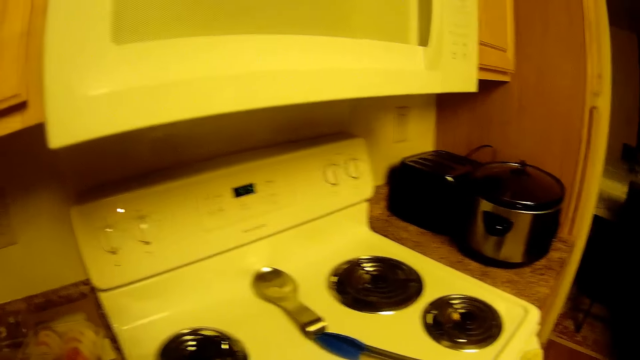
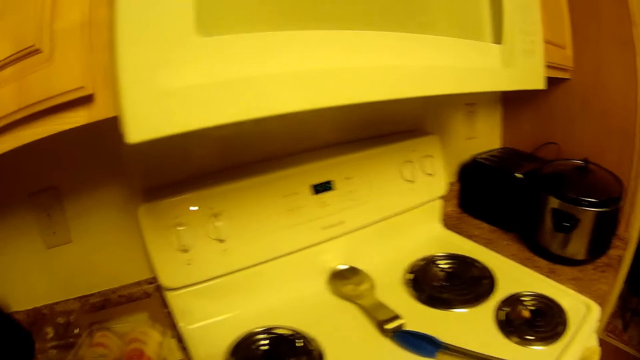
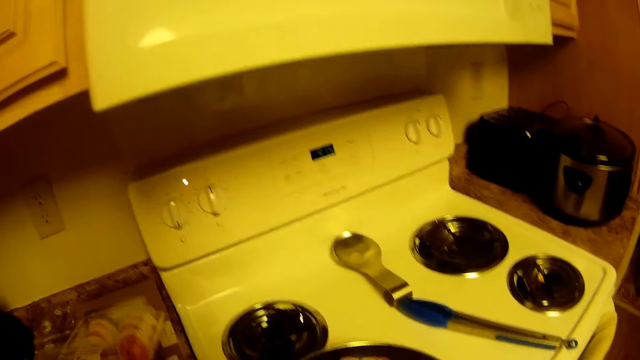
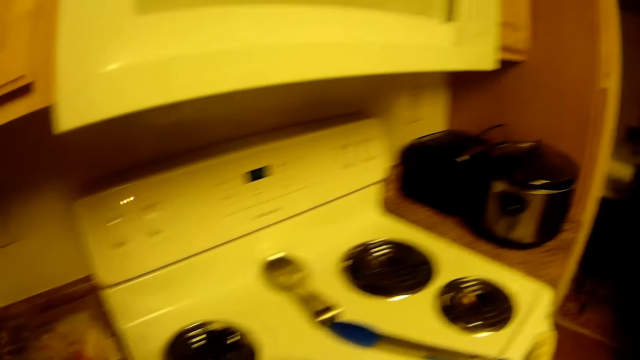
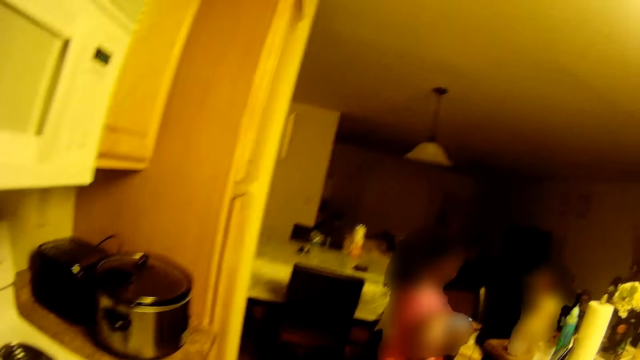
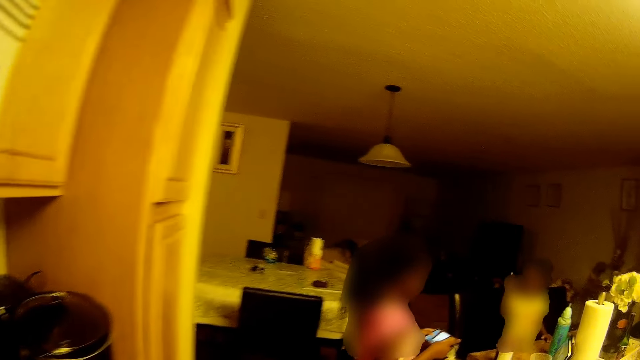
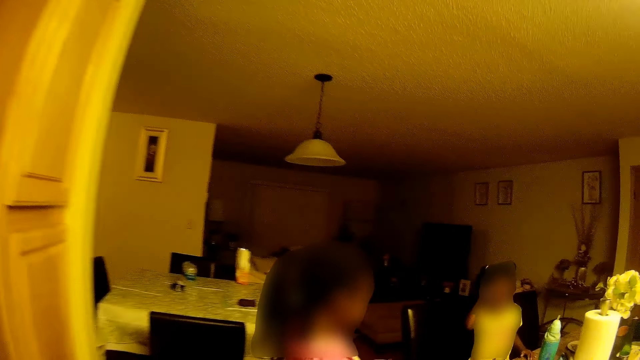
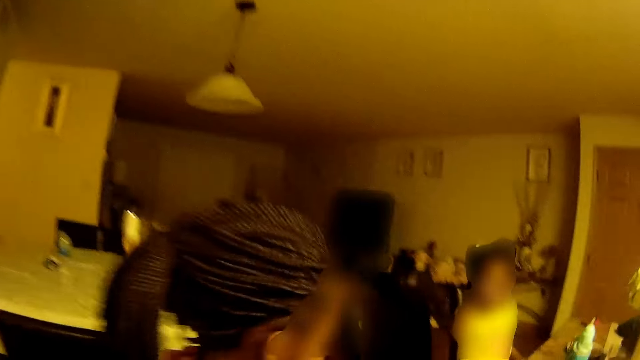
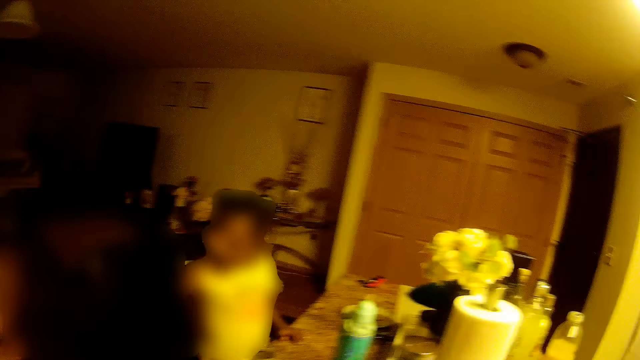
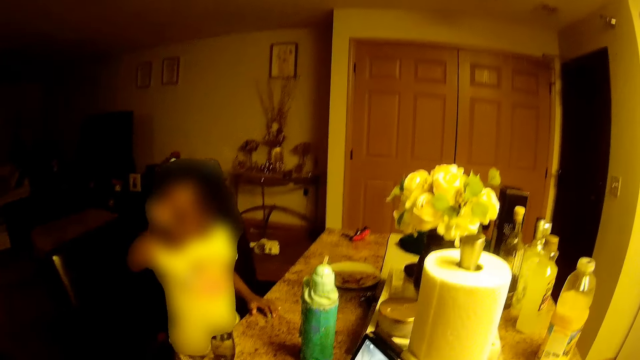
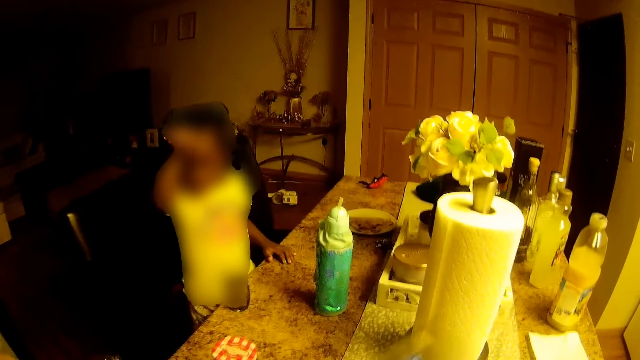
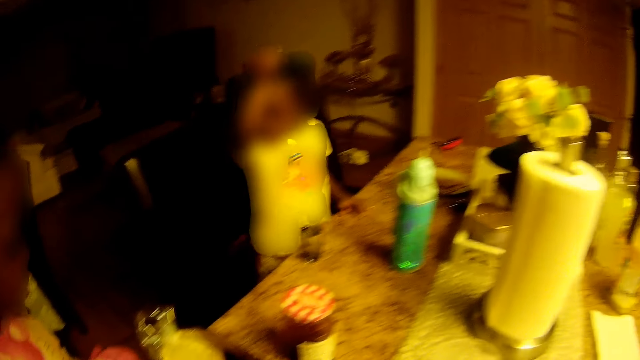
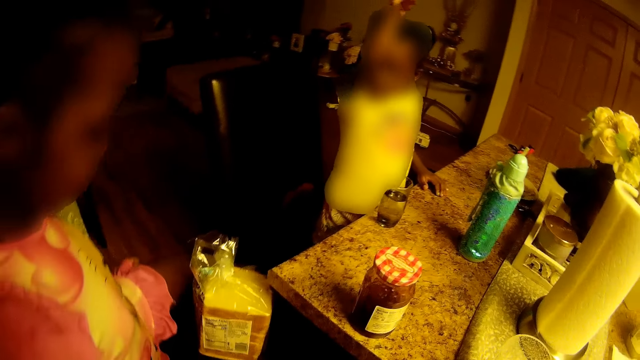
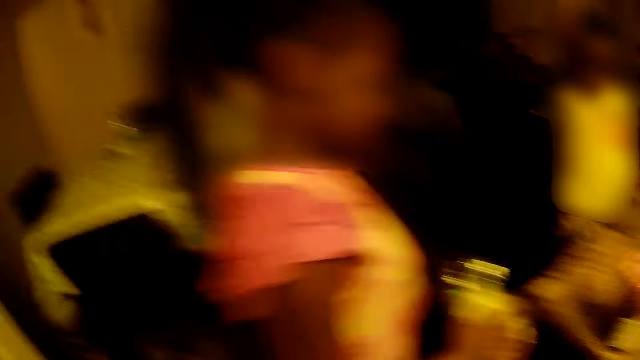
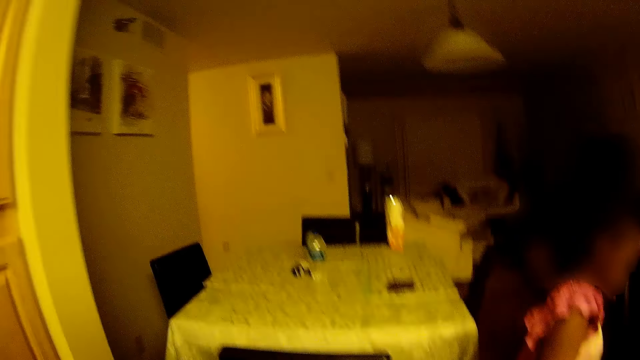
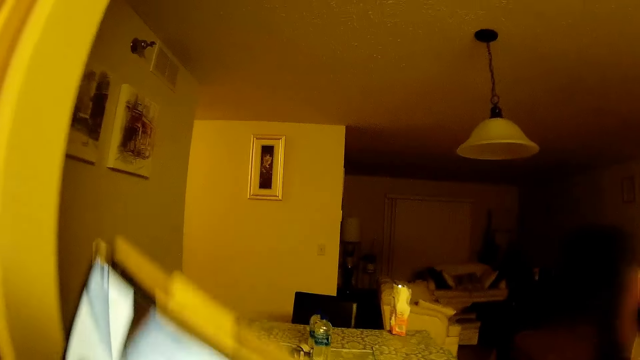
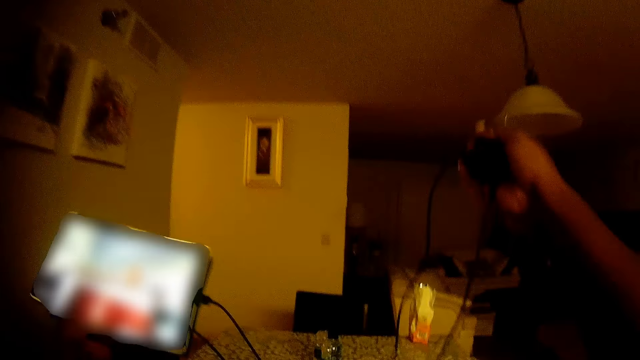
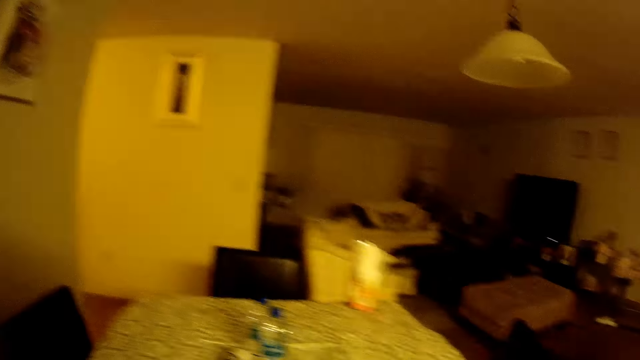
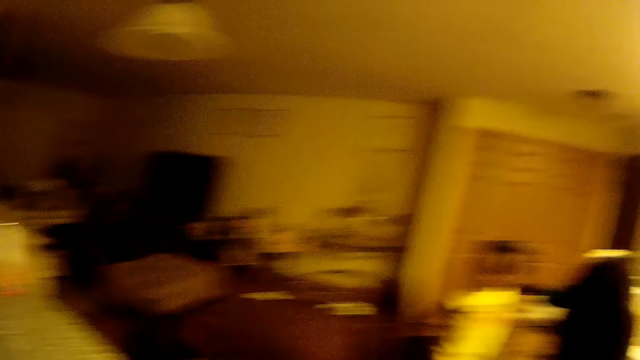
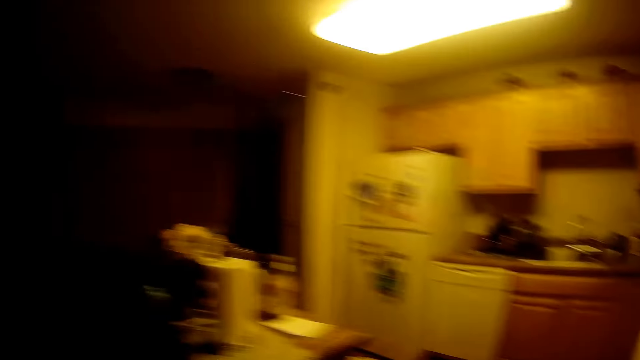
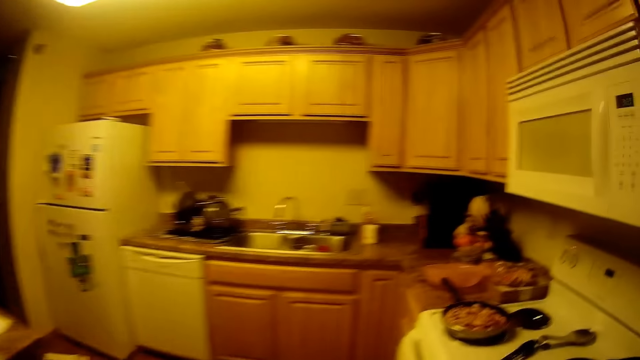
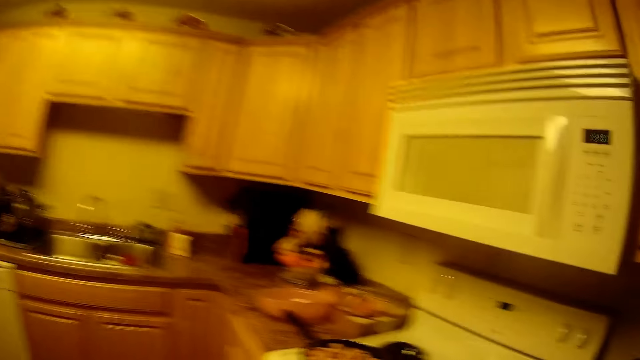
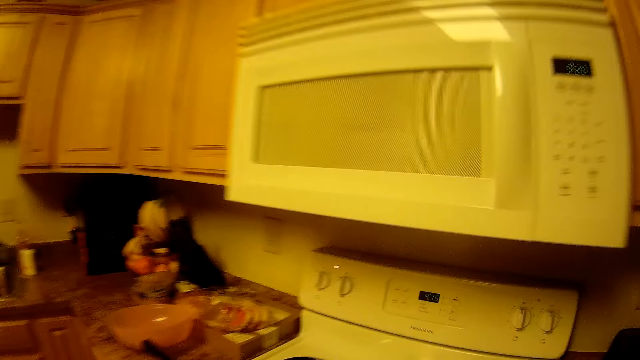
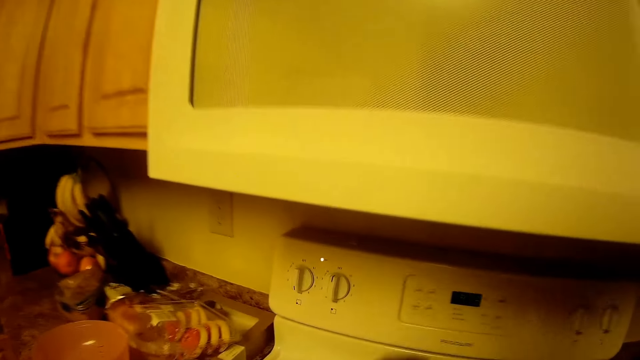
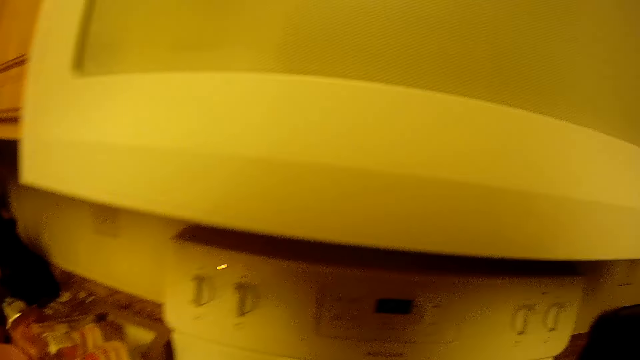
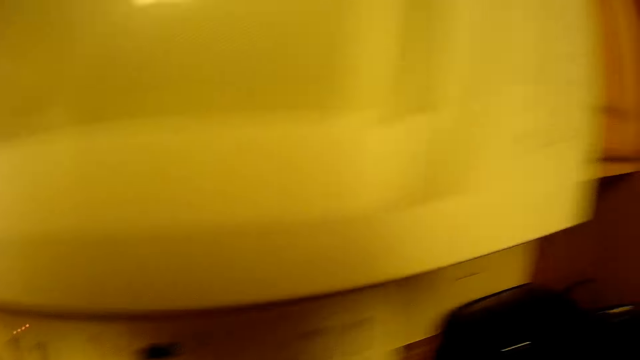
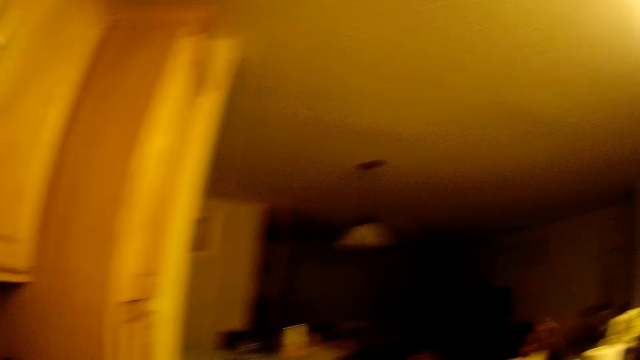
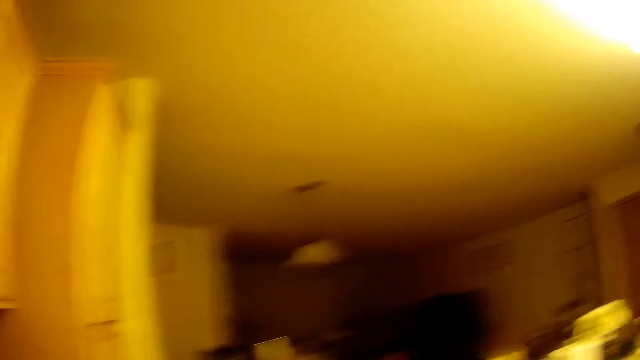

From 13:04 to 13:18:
A girl rubs her face with her right hand. The camera wearer talks to another girl. She takes the phone or iPad from the shelf with her right hand. She drops the phone and a charger on a table. The first girl interacts with the camera wearer.

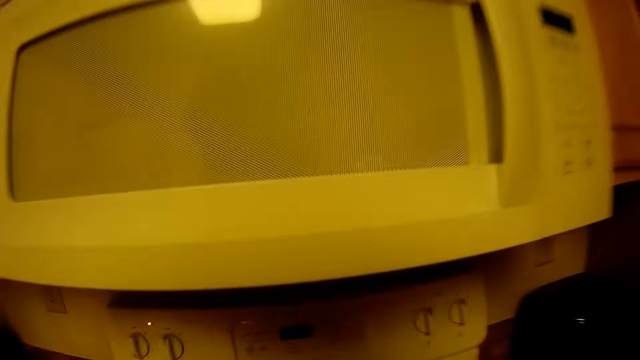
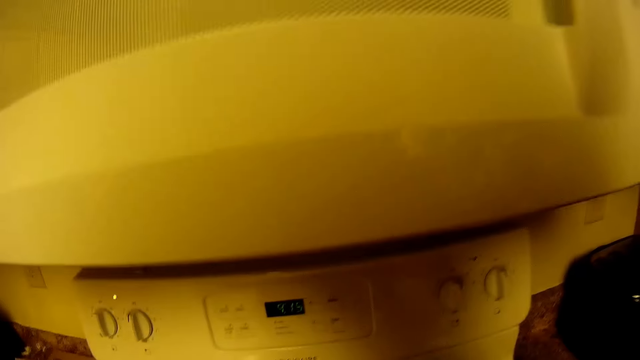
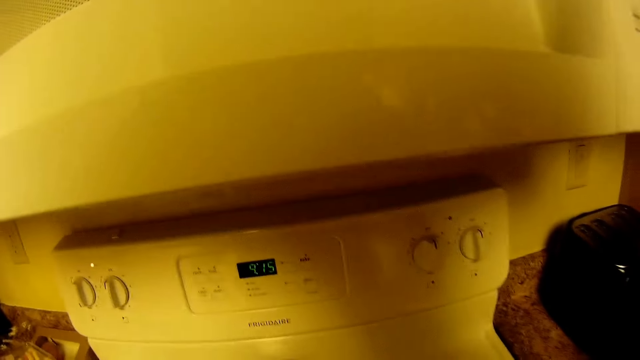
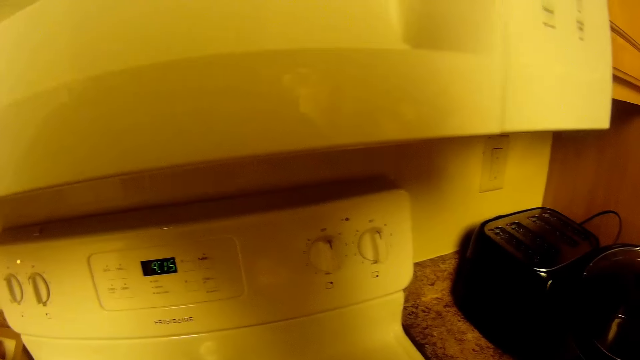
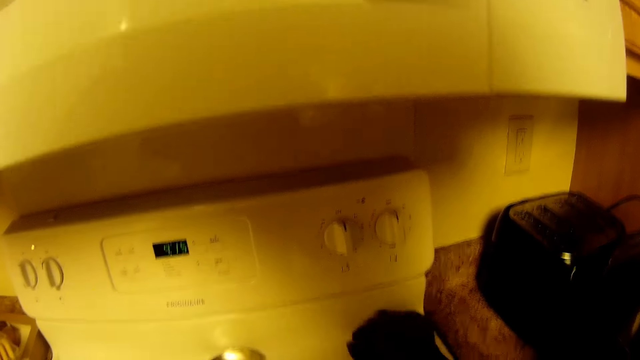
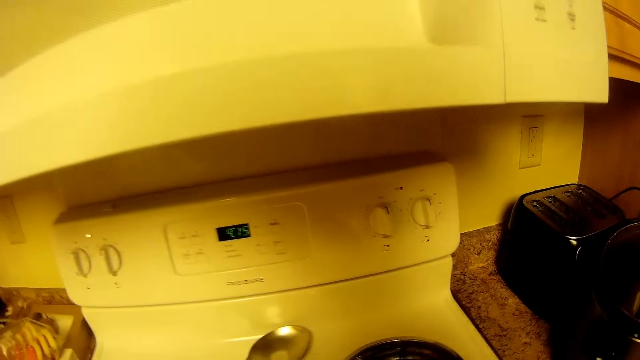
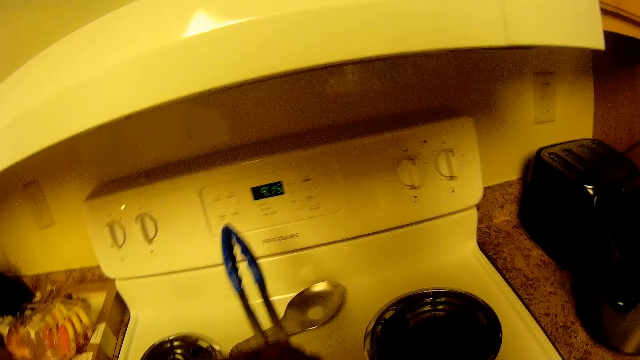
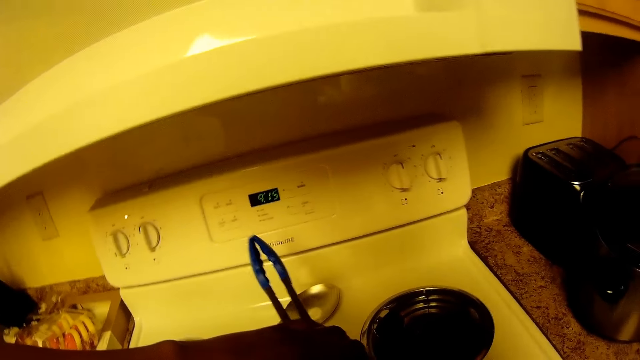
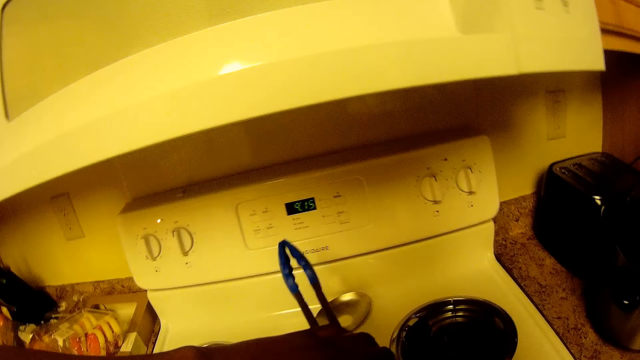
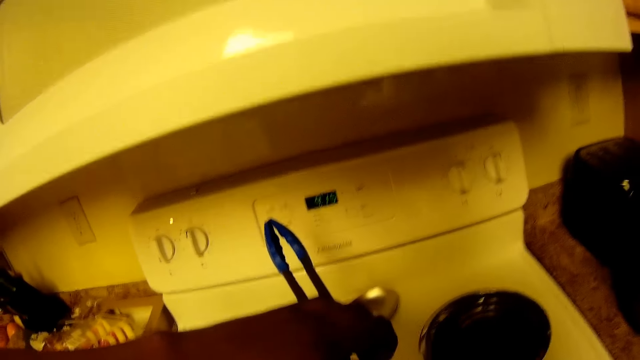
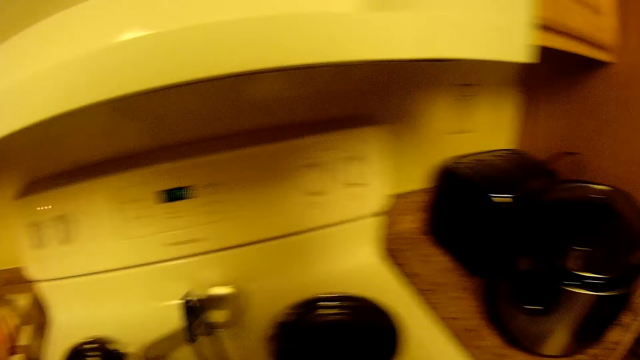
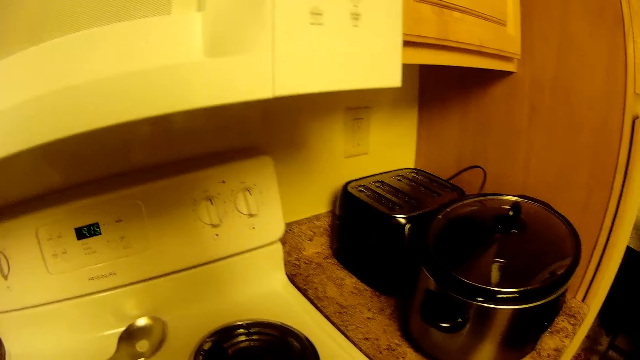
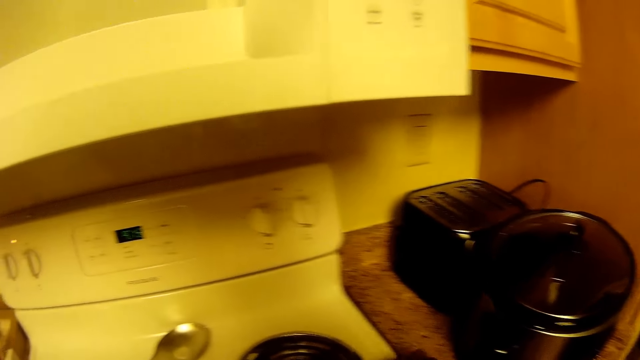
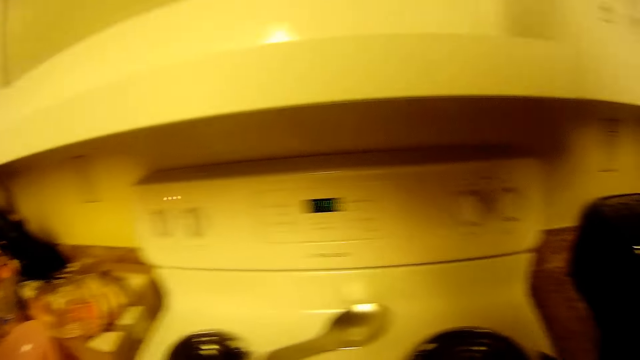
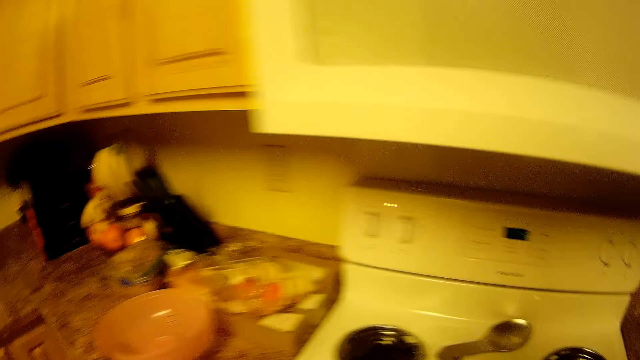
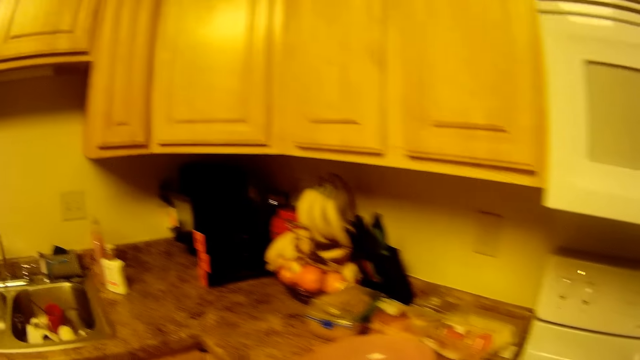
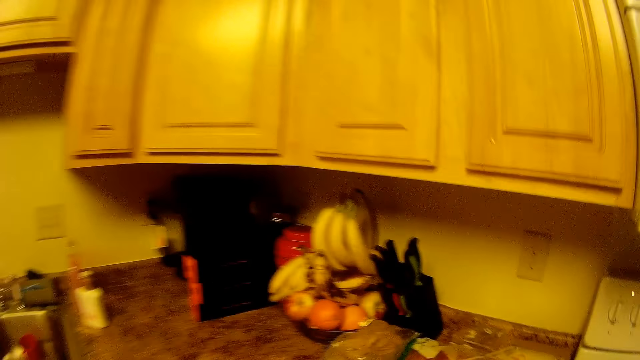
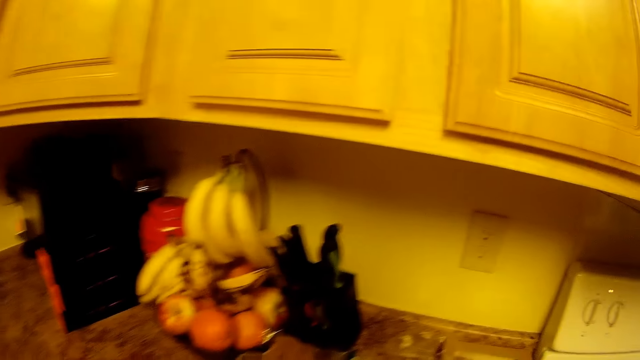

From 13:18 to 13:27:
The camera wearer holds the fry pan with her right hand. She cleans the gas top. She holds the spatula with her left hand. She stirs the fry pan with the spatula.
